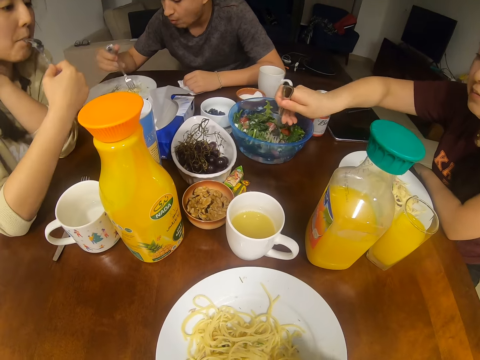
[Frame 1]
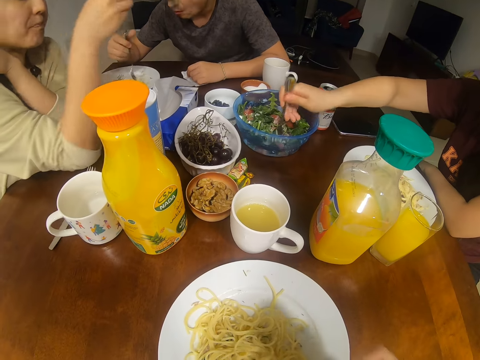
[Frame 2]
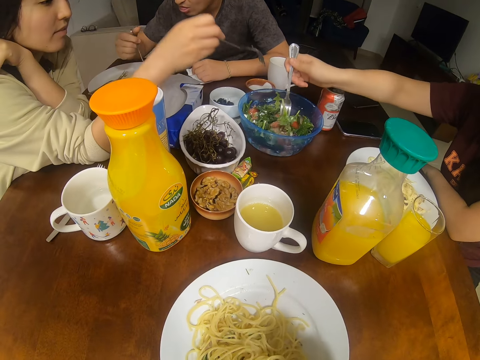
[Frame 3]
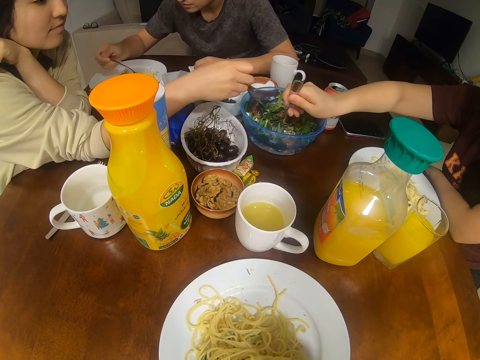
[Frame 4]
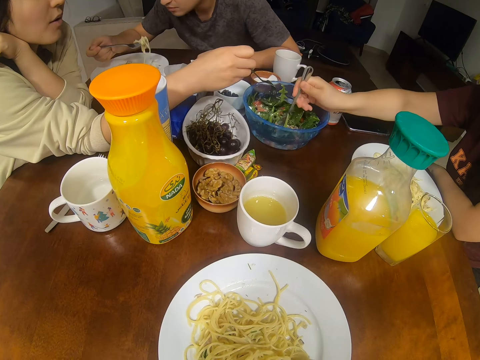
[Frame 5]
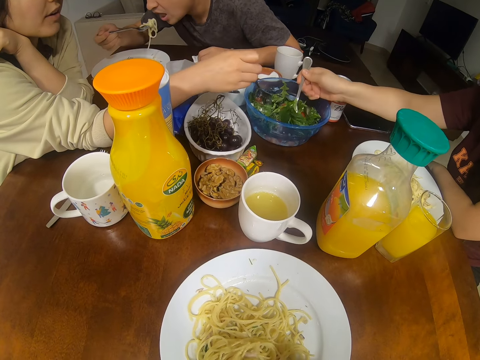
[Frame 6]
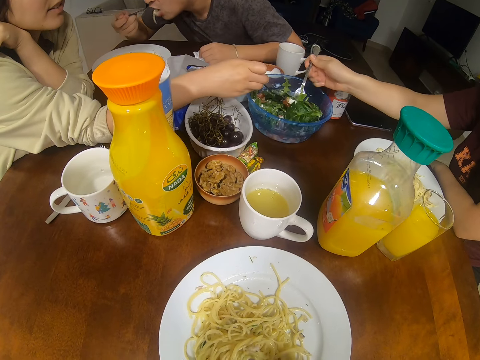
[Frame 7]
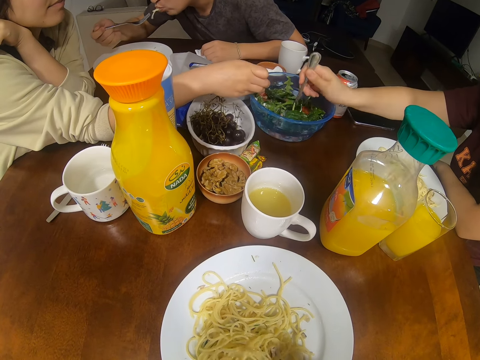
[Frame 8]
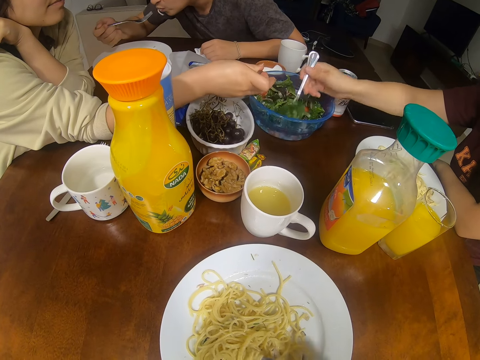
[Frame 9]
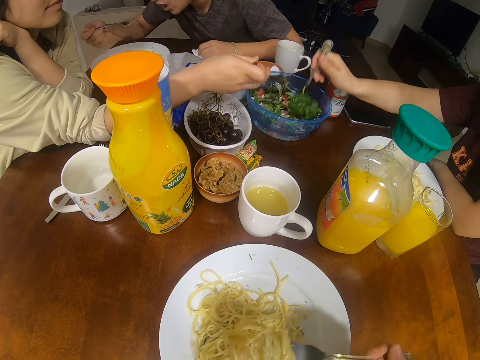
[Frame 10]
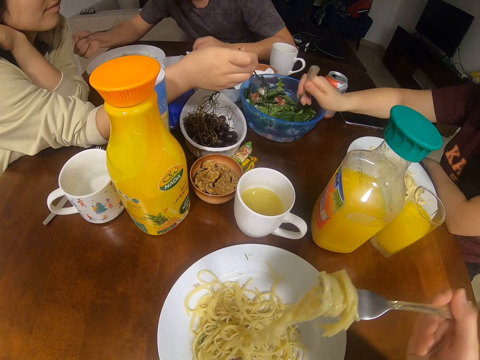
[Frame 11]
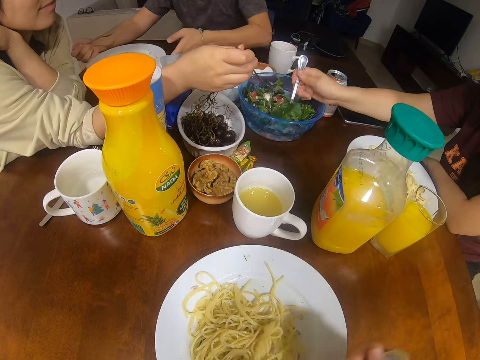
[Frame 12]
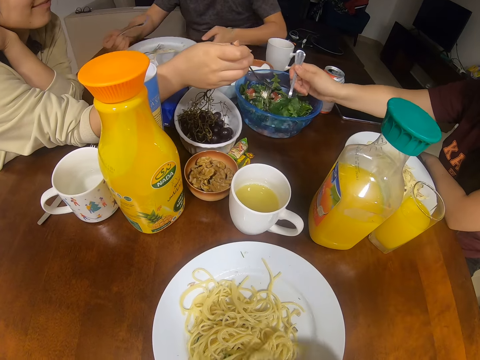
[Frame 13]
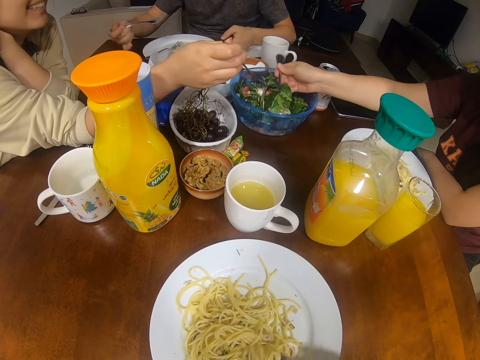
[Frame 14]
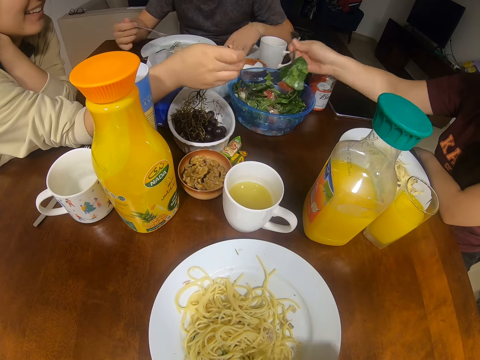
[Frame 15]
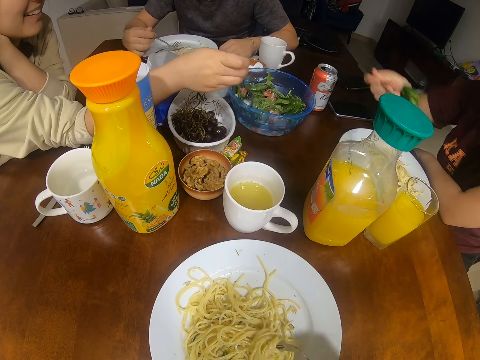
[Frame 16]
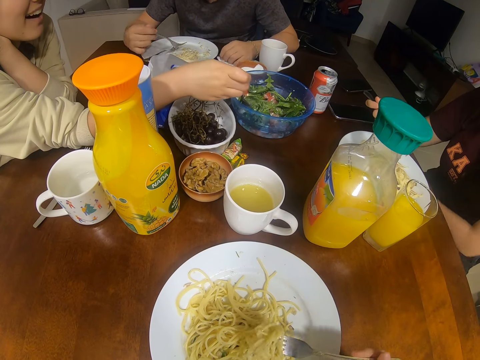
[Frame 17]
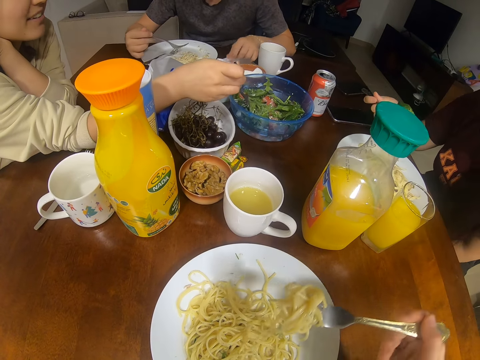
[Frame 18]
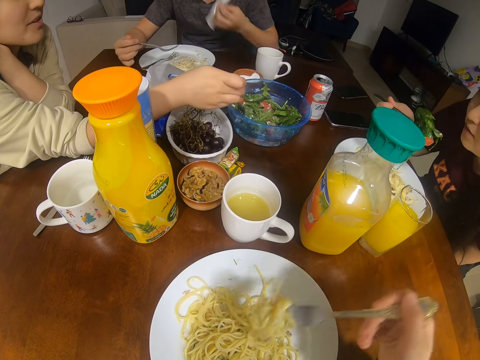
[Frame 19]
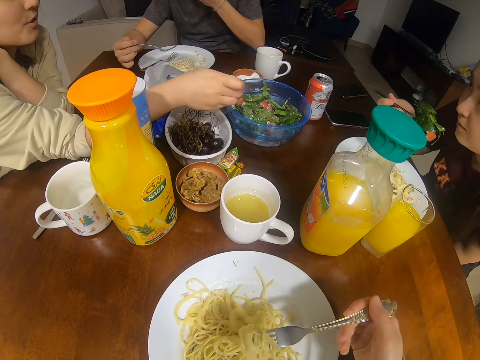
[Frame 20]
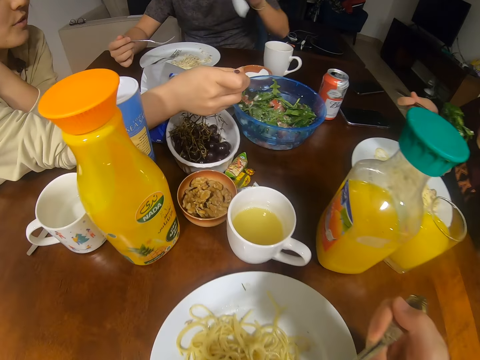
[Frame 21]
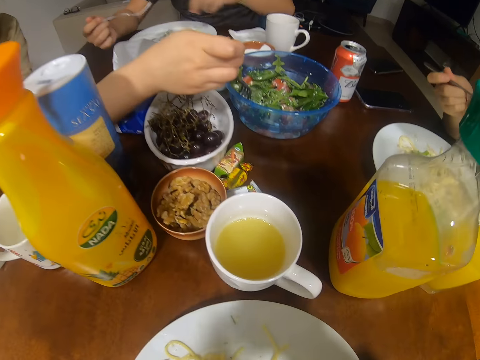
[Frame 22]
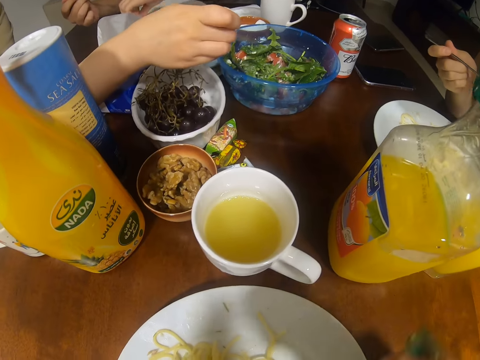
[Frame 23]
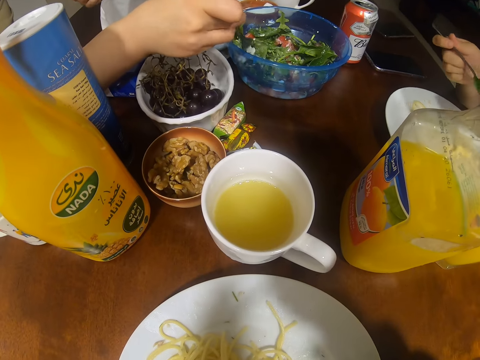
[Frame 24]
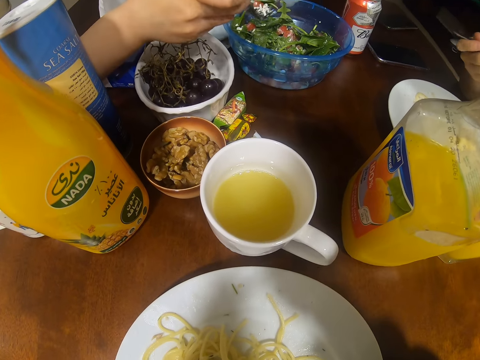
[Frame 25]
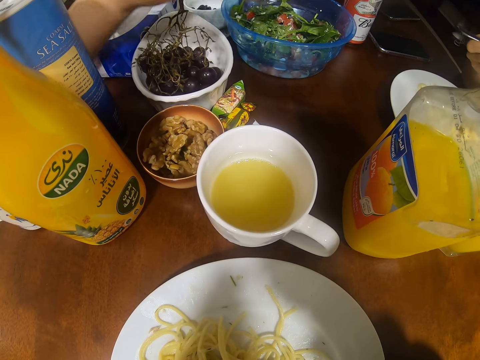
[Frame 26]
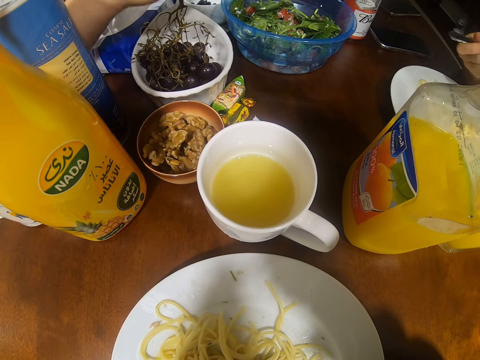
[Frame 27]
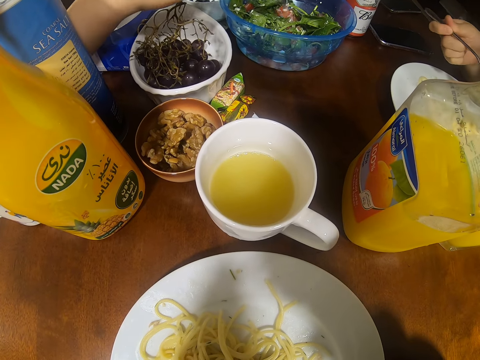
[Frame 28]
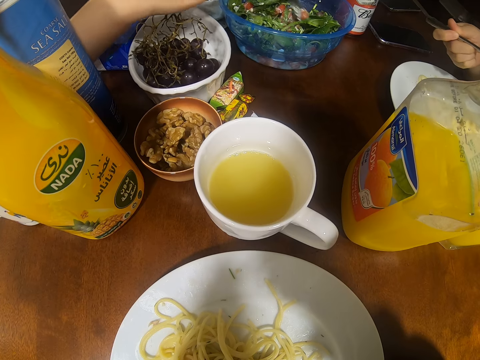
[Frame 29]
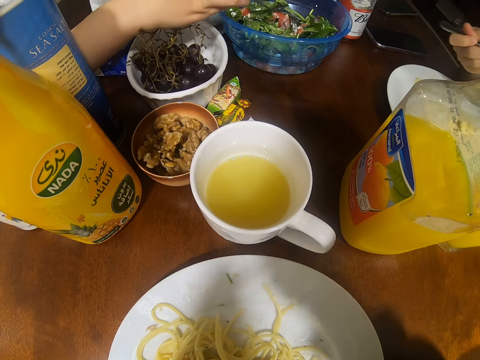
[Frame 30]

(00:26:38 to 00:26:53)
A woman picks salad. The woman dips a fork in the bowl. Another woman picks salad. A man eats. The first woman picks salad. The camera wearer eats. The man picks up a serviette and places the serviette on the table.

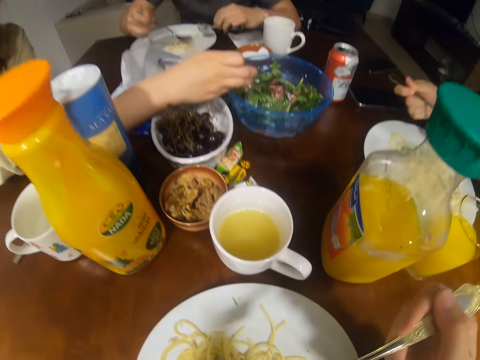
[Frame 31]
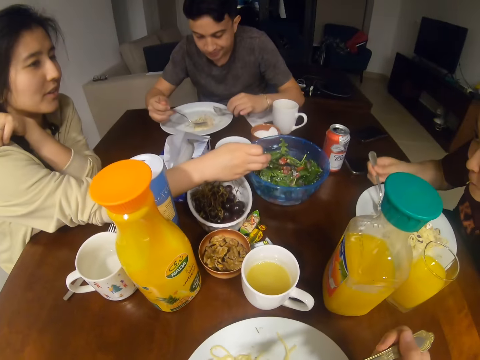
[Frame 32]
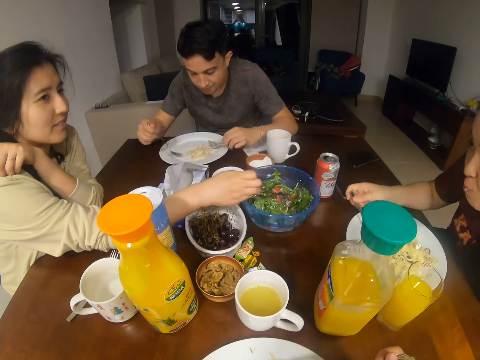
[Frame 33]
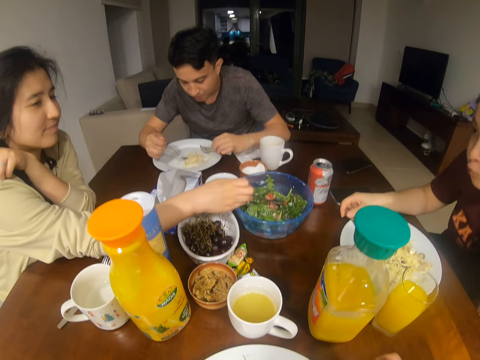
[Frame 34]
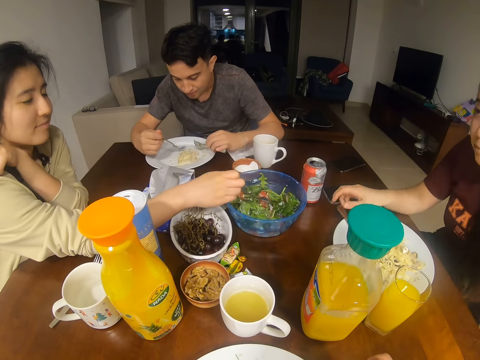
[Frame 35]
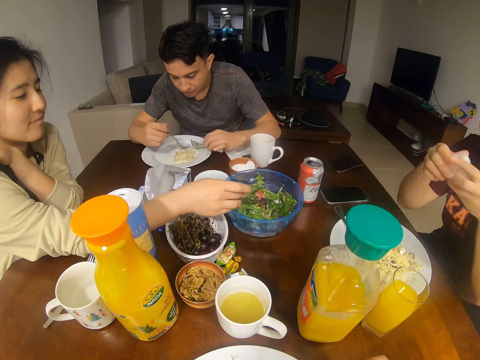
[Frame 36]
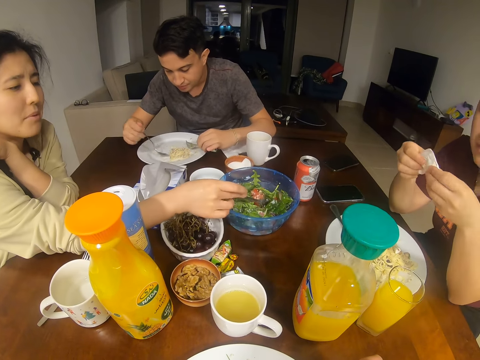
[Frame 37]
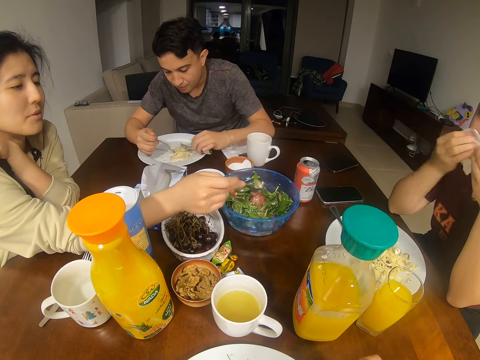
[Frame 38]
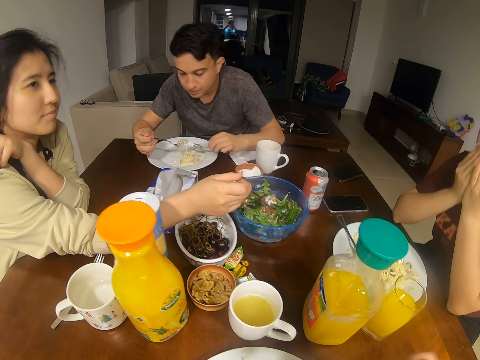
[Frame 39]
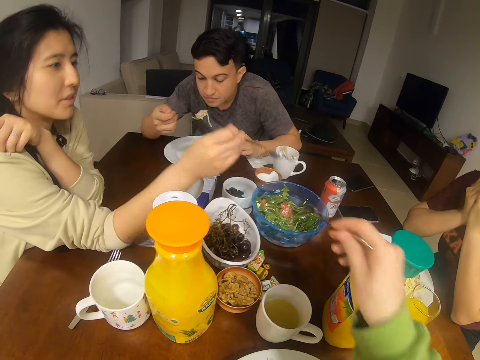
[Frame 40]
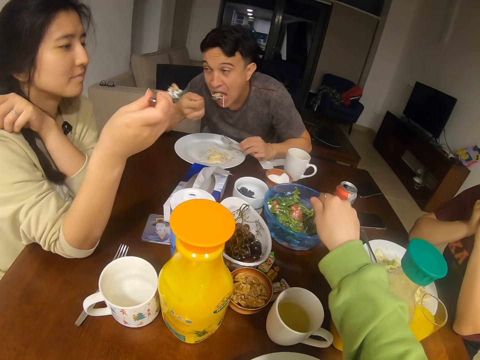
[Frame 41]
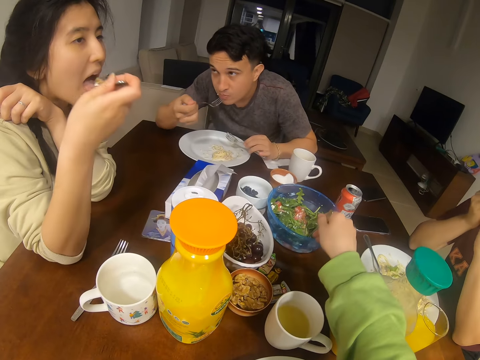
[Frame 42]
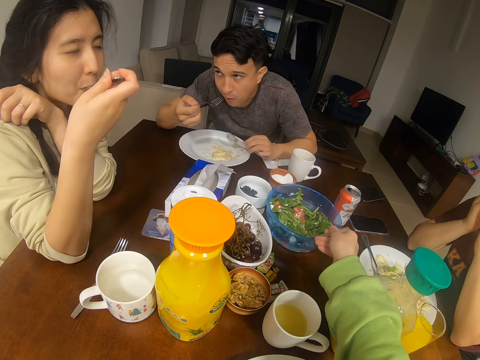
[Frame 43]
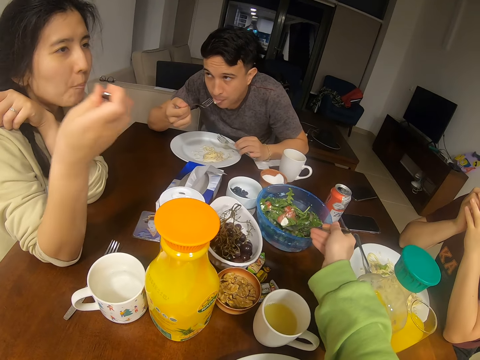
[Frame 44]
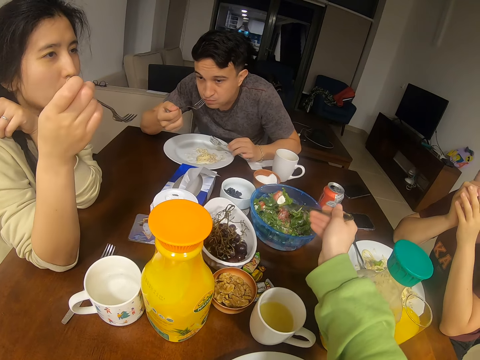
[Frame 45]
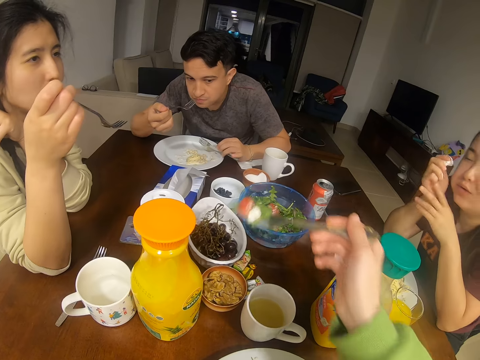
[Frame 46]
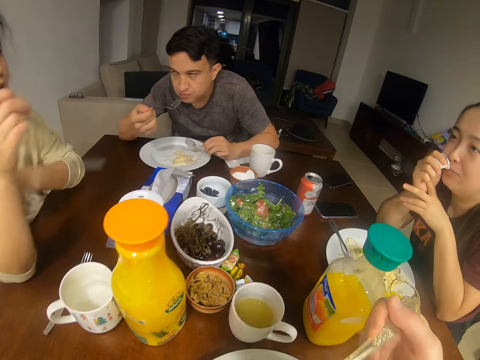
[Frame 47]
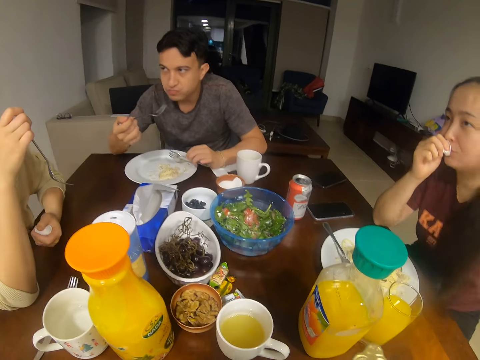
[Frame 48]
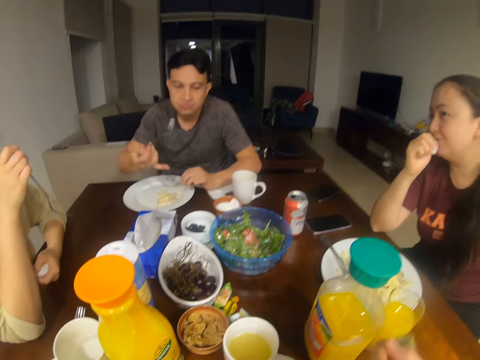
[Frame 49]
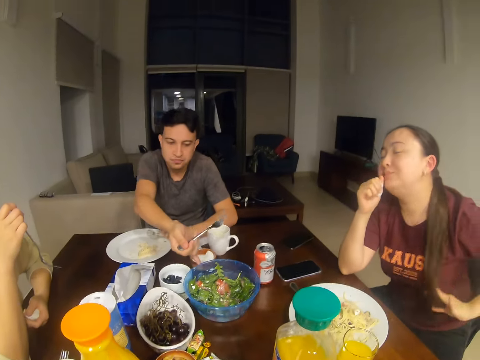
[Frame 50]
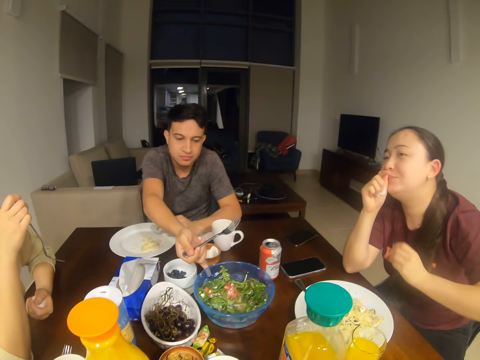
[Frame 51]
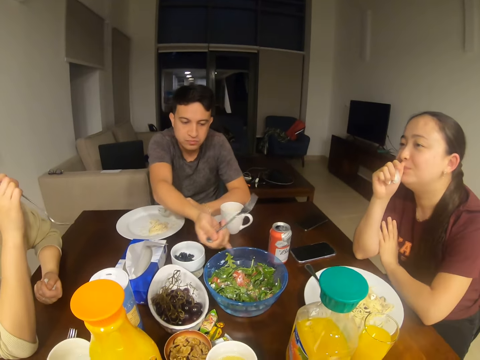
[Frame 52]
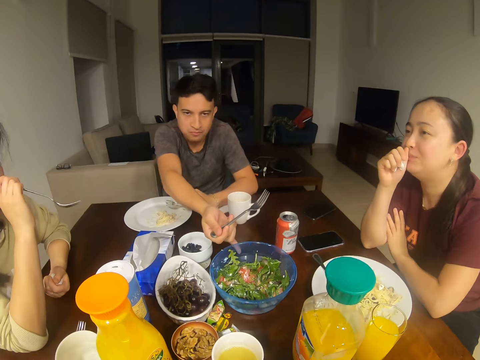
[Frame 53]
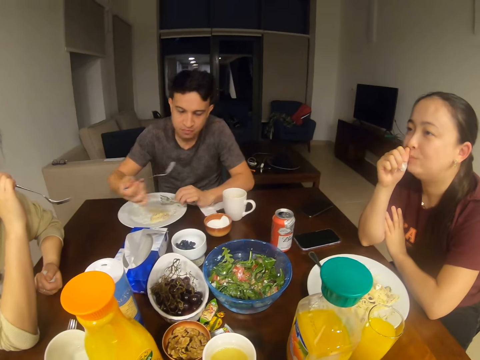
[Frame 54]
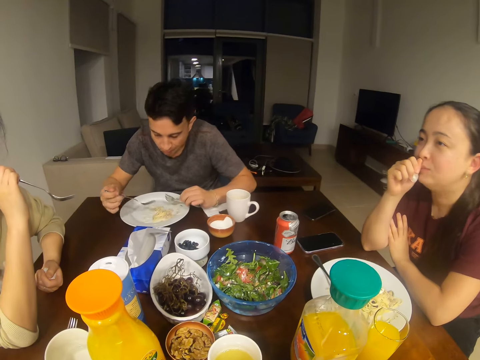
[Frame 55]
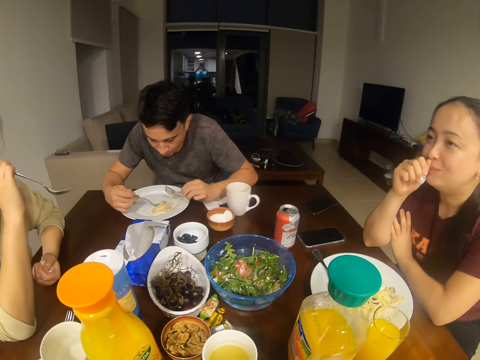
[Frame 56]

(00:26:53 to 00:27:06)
A woman dialogues with another woman. The first woman wipes her mouth. The other woman picks up fruits. The camera wearer picks salad and dips a fork in the bowl. A man eats. The other woman eats. The camera wearer picks up fruits and eats. The first woman wipes her mouth with the towel. The man eats. The man moves the salad tin. The other woman dialogues with the first woman.
